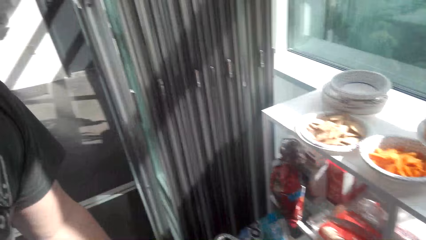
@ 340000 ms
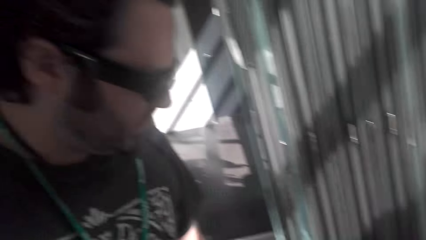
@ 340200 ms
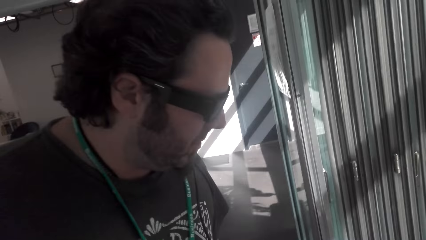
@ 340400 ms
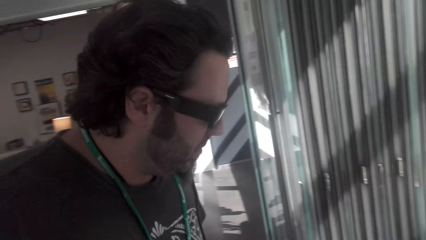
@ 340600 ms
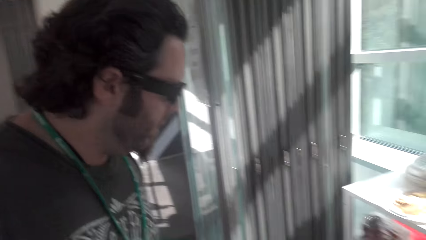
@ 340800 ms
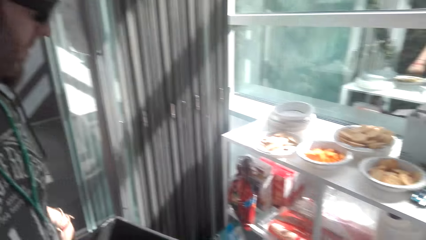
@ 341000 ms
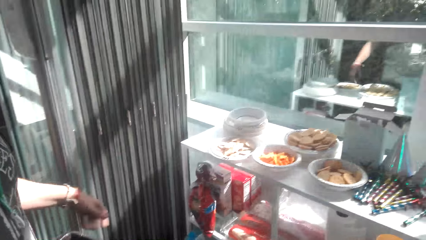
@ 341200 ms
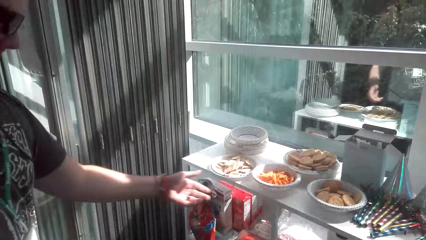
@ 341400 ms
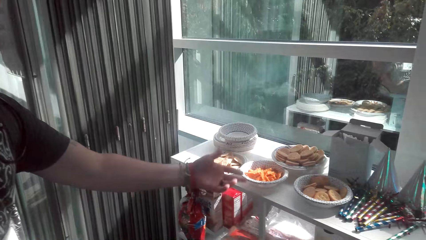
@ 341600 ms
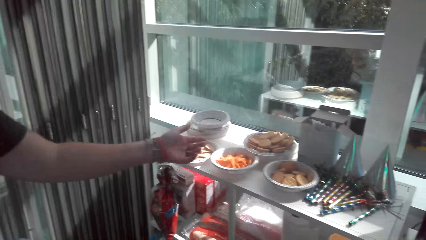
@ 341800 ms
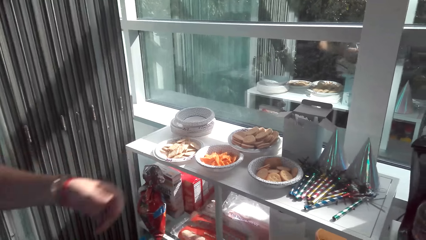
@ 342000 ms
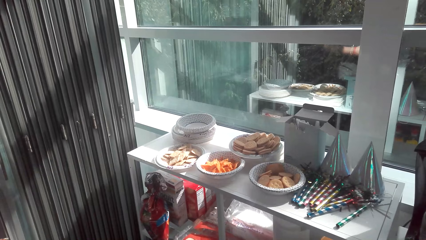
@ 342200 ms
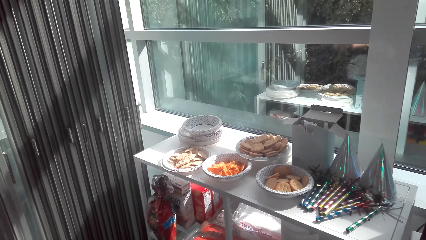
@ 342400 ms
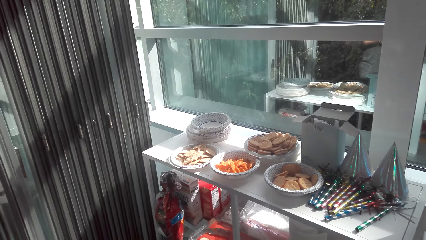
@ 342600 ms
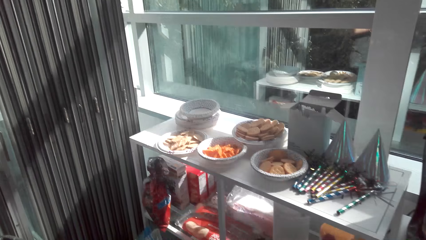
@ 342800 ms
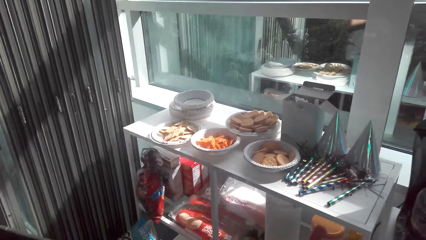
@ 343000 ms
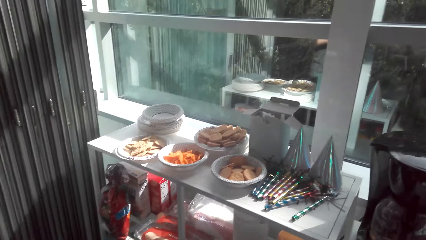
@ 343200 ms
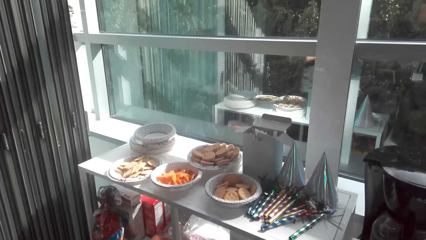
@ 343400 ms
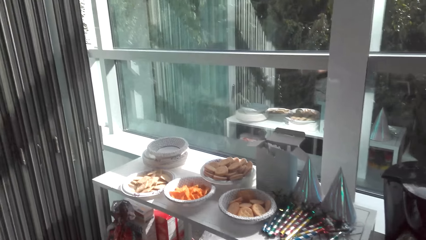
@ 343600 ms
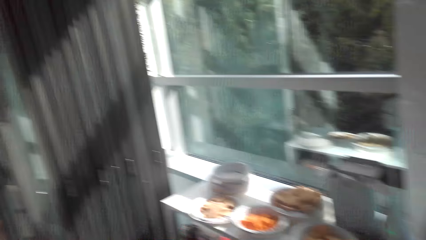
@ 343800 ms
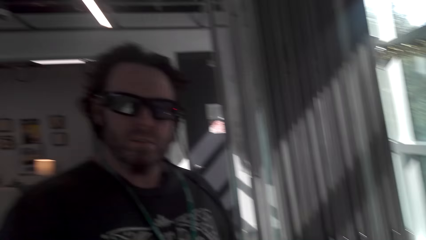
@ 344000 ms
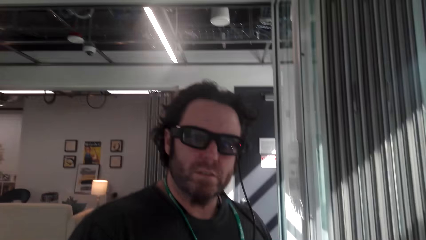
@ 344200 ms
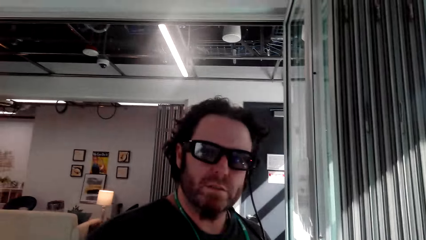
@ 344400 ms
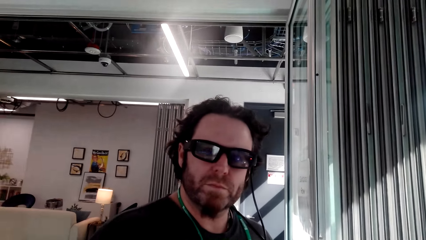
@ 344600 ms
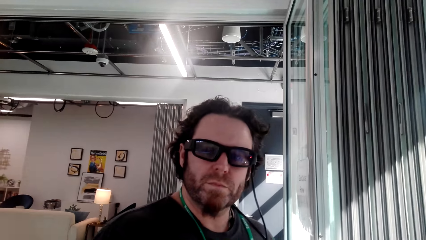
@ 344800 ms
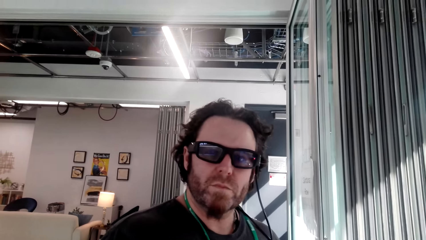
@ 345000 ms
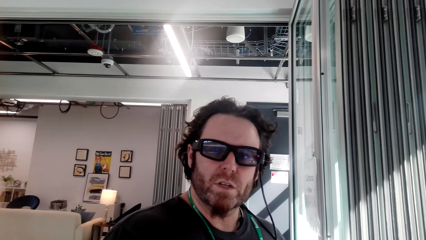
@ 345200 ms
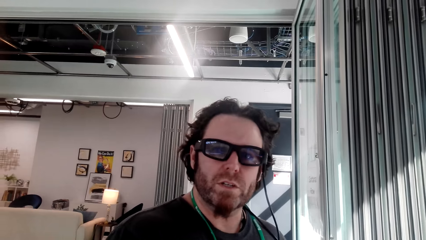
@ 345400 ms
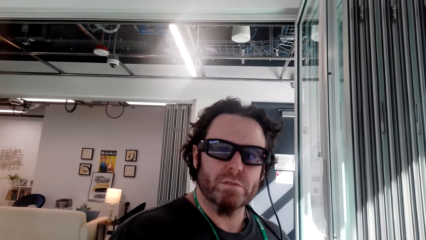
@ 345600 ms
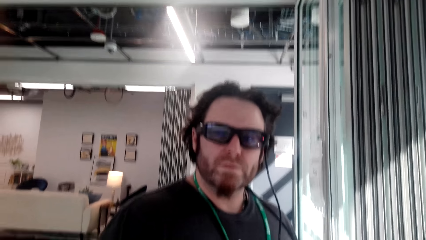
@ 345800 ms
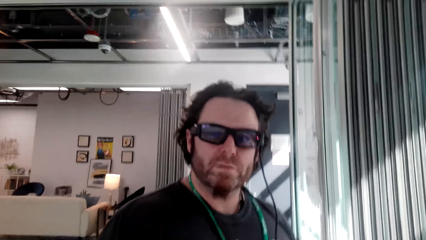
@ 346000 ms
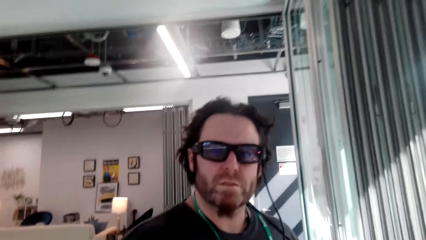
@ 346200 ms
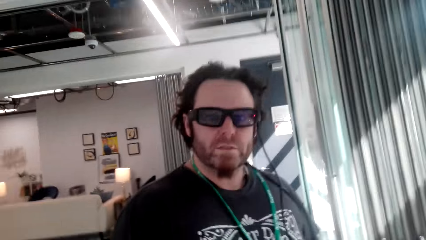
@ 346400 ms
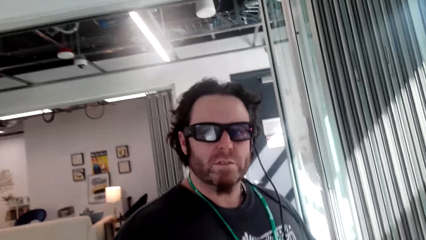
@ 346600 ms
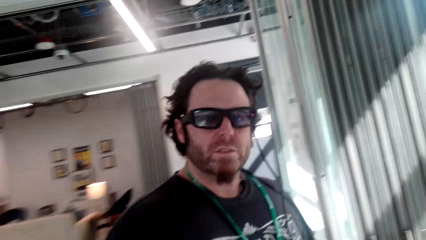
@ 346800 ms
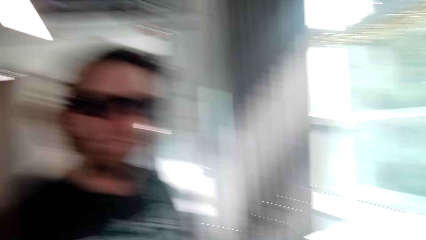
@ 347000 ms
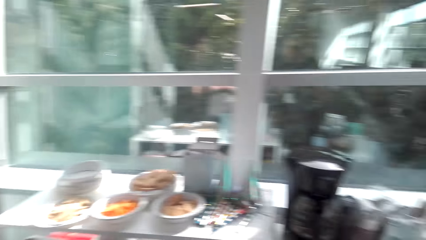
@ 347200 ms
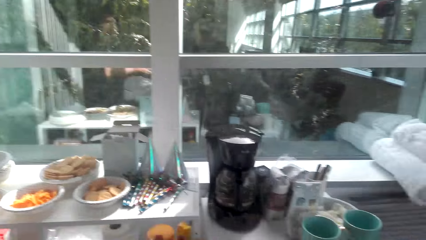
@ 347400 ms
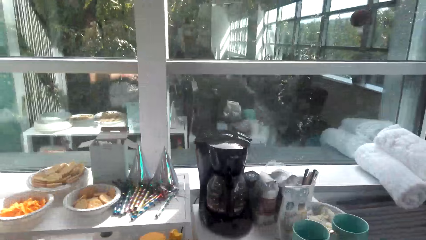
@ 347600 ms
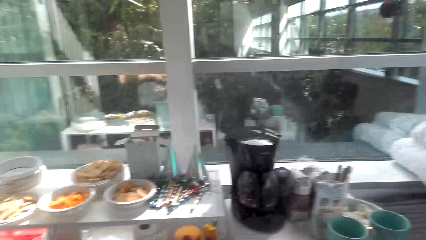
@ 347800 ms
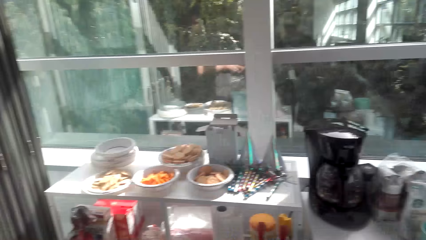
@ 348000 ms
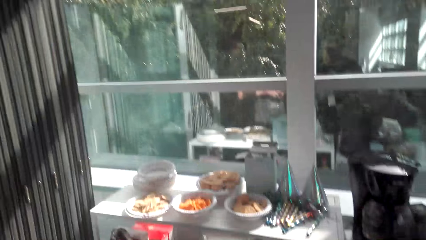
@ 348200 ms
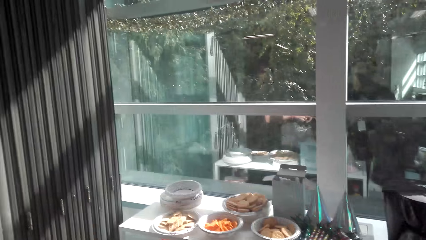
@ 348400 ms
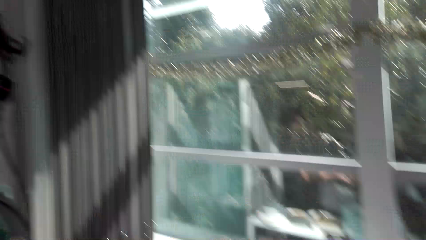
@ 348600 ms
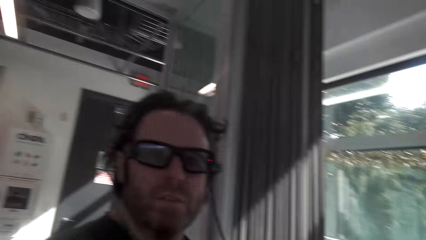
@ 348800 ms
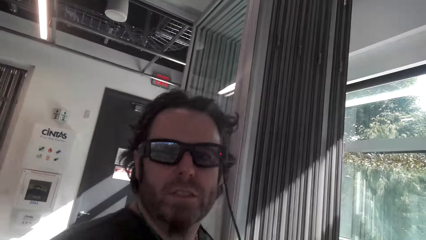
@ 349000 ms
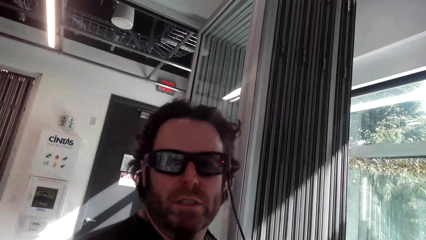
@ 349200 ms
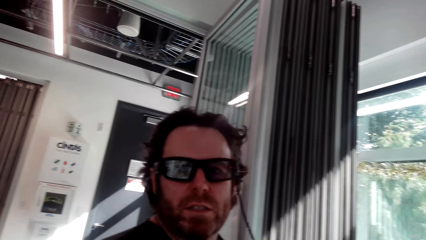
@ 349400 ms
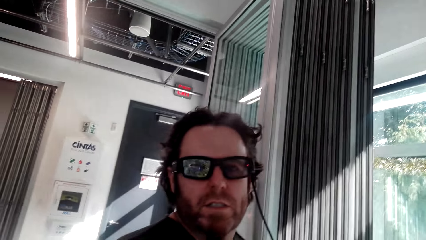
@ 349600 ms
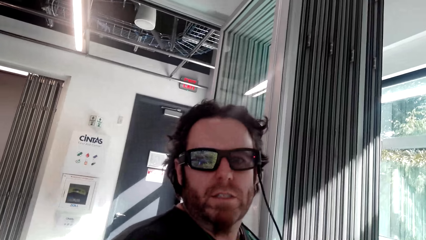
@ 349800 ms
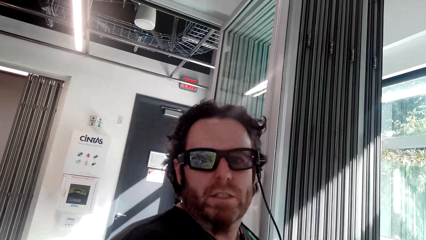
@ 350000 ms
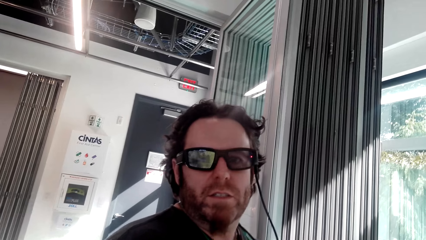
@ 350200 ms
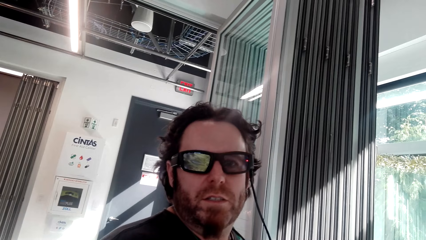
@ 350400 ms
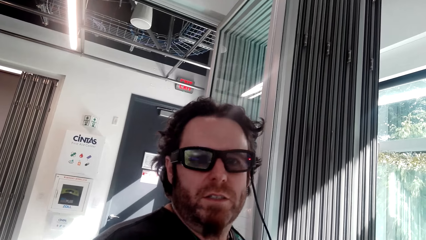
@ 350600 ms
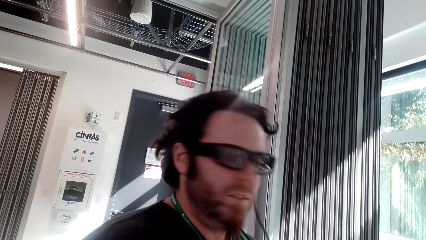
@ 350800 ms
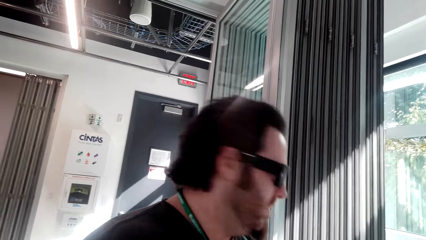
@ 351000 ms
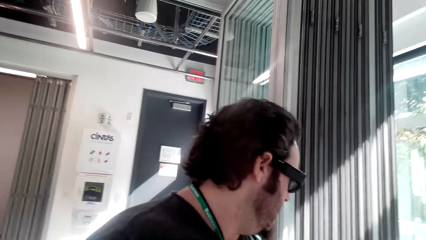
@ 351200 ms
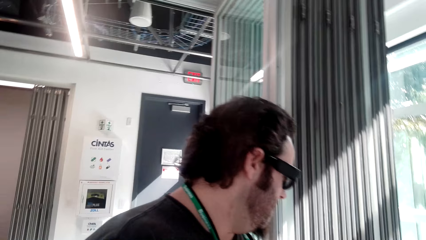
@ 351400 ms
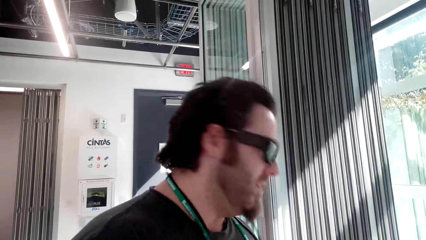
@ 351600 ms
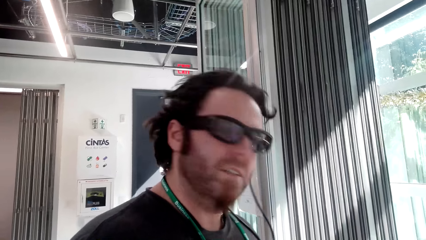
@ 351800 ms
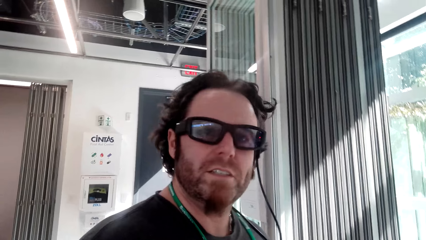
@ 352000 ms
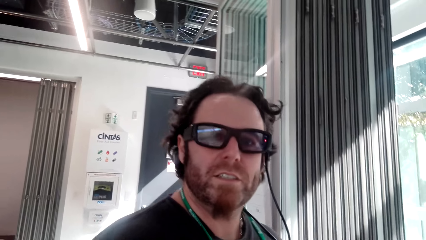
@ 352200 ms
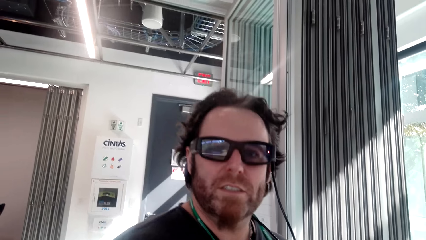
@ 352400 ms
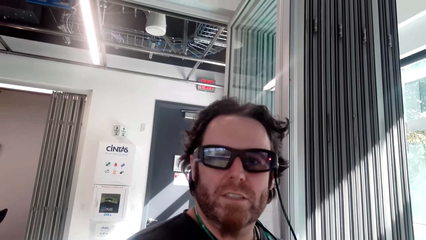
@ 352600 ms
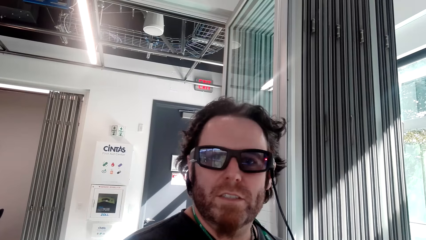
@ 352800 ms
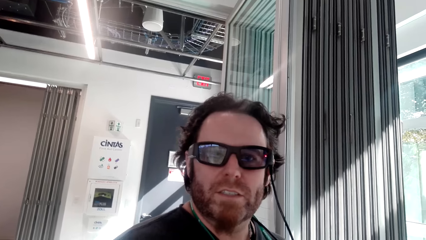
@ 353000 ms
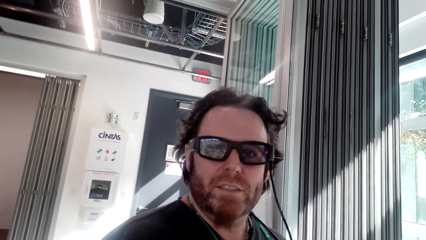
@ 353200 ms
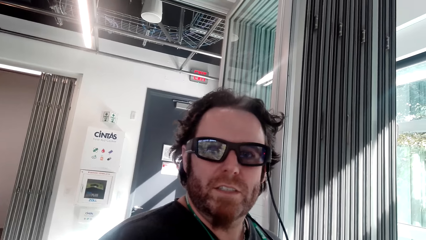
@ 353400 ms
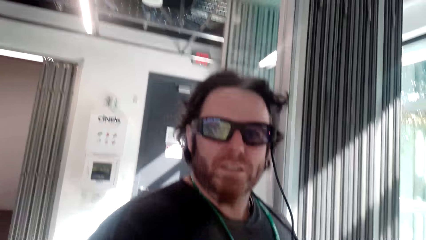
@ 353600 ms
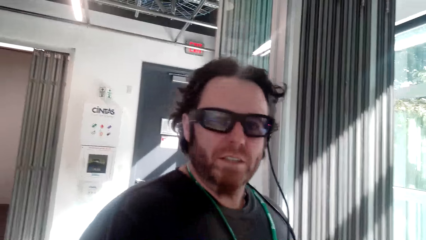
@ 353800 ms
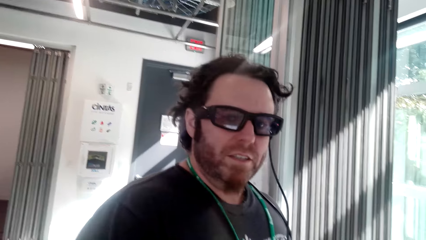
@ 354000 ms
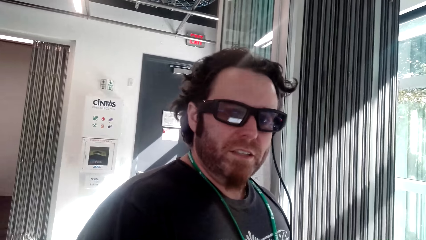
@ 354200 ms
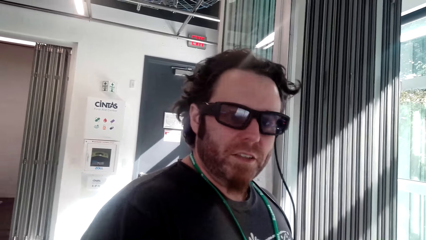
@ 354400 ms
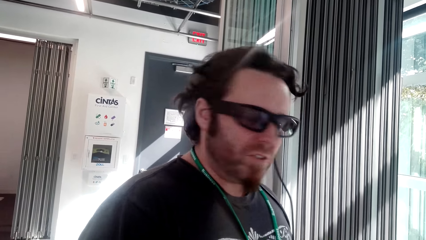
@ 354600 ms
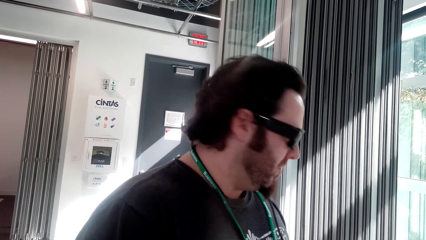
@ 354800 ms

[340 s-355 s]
The man moves a trash bin. The man pulls a snack basket. The camera wearer looks at the man. They look at the snacks. The man talks. The camera wearer looks at the man. They communicate with the man. They look at the snacks. They look at the man.
